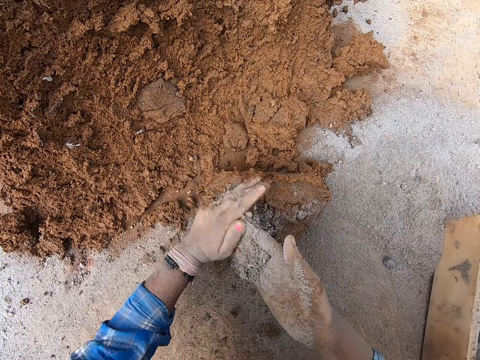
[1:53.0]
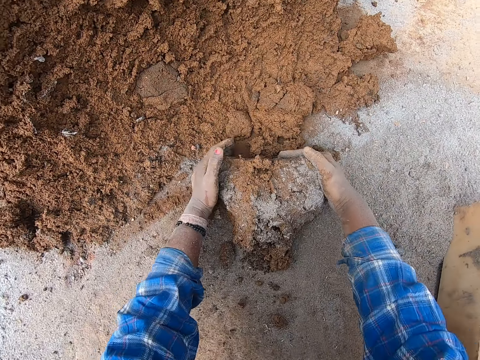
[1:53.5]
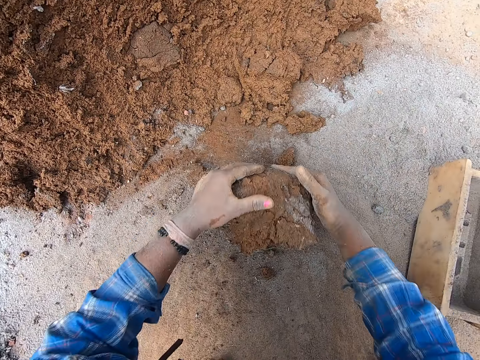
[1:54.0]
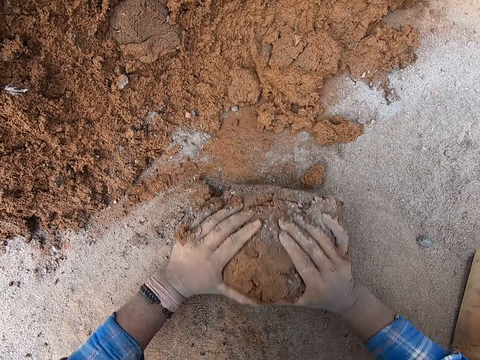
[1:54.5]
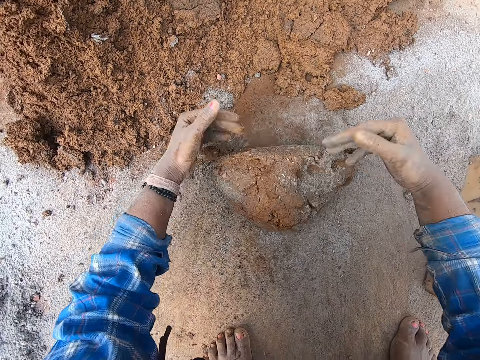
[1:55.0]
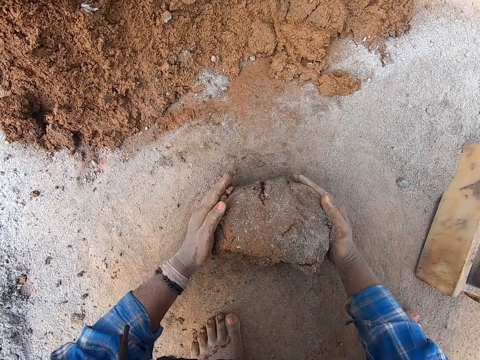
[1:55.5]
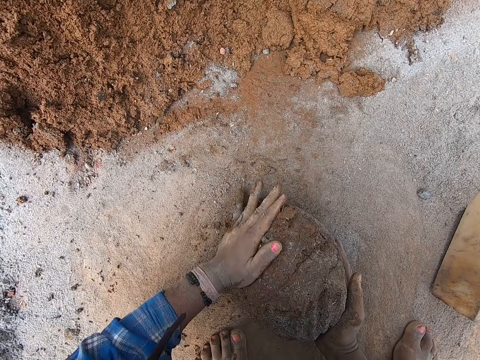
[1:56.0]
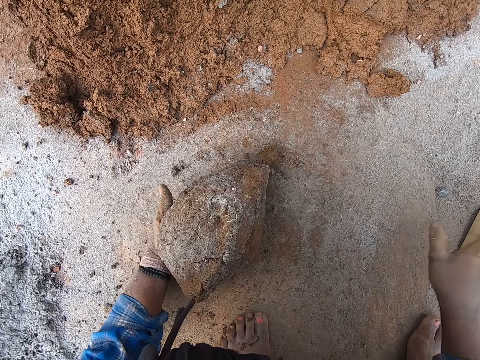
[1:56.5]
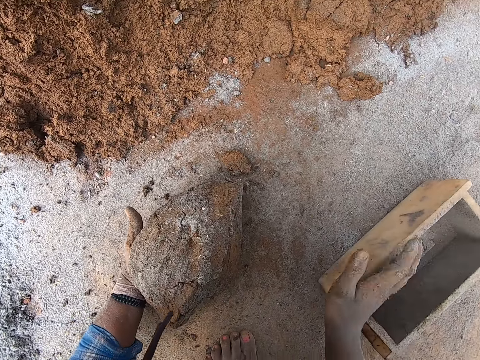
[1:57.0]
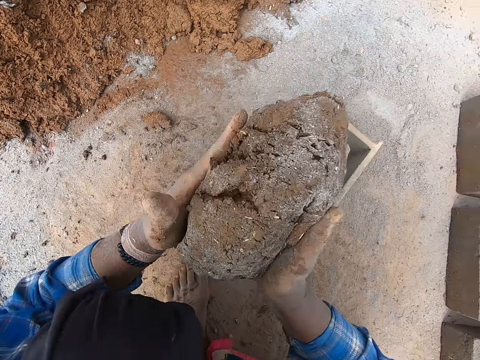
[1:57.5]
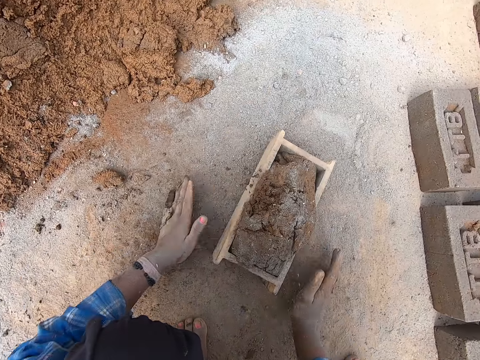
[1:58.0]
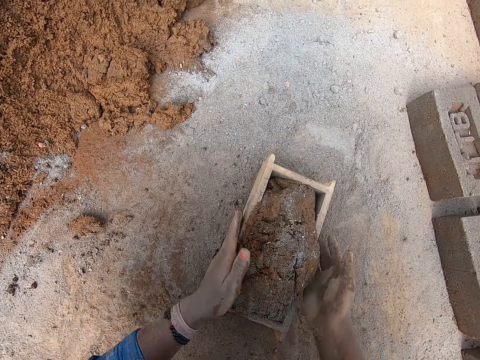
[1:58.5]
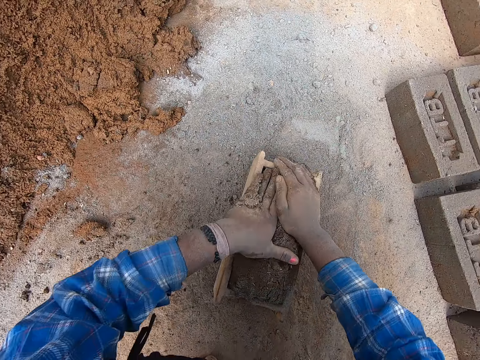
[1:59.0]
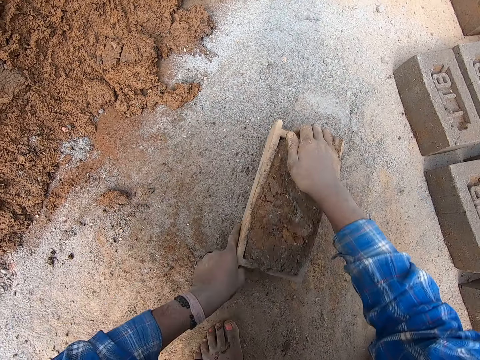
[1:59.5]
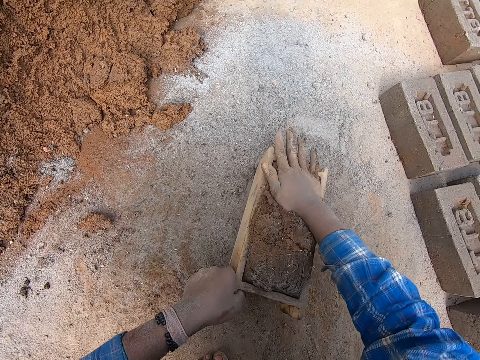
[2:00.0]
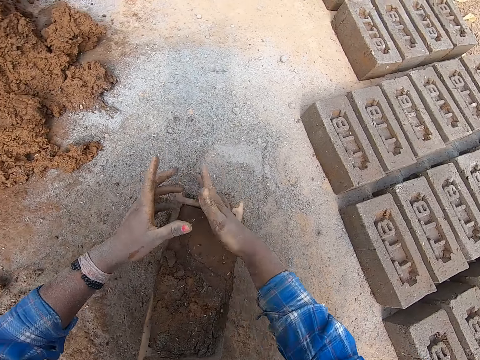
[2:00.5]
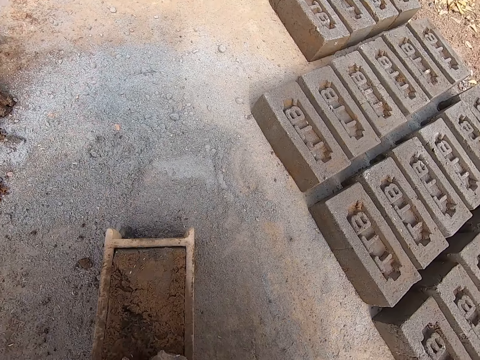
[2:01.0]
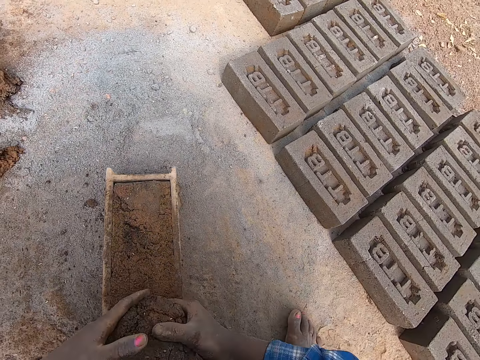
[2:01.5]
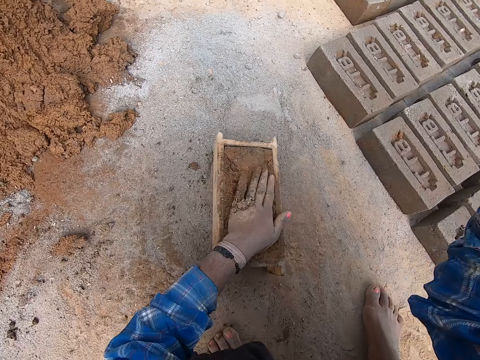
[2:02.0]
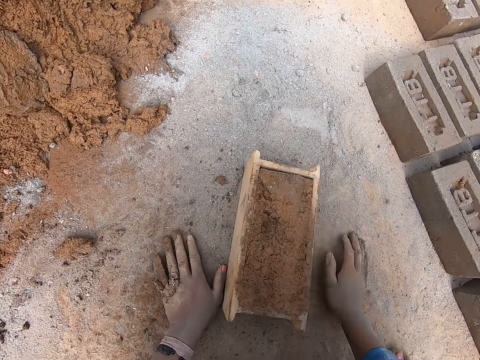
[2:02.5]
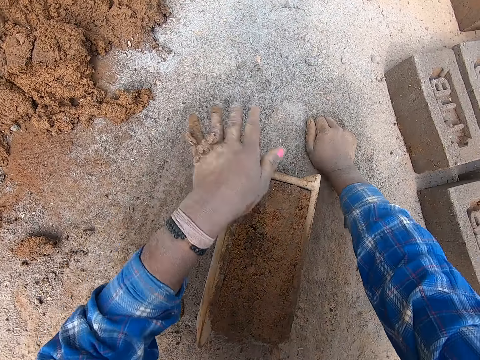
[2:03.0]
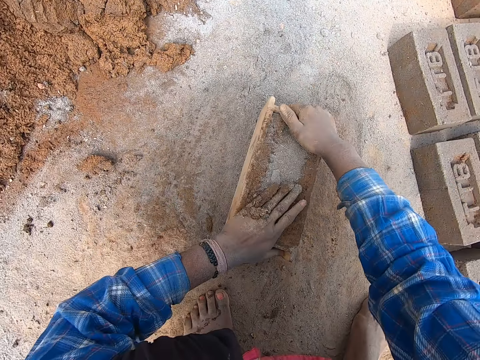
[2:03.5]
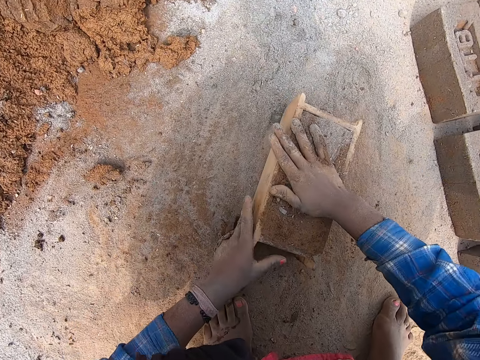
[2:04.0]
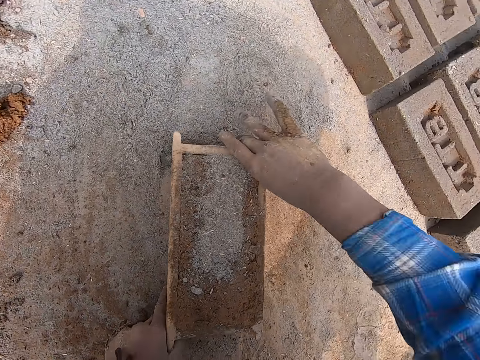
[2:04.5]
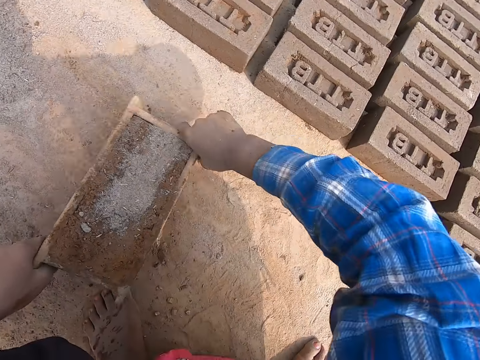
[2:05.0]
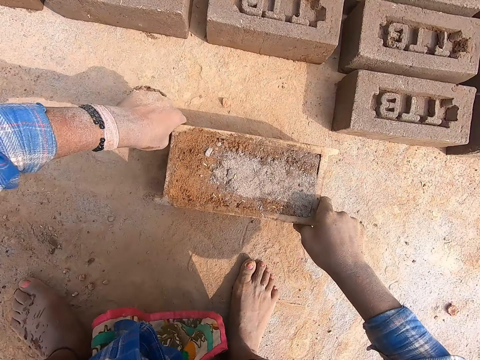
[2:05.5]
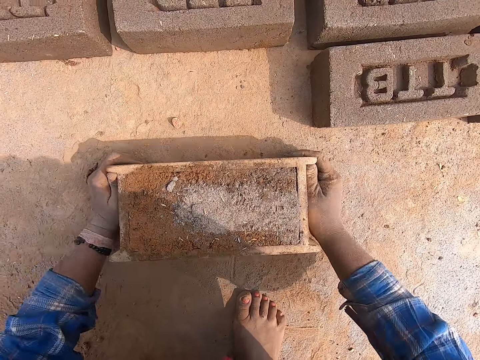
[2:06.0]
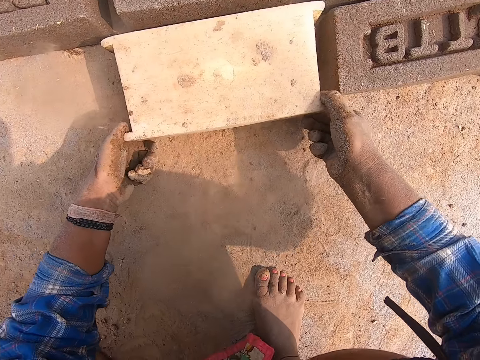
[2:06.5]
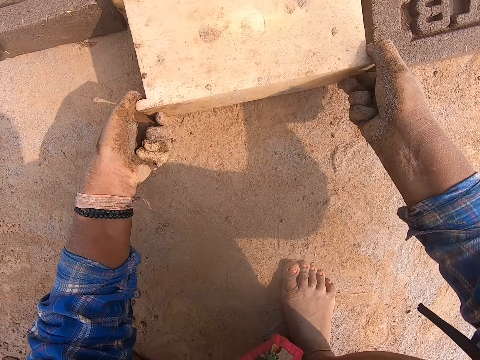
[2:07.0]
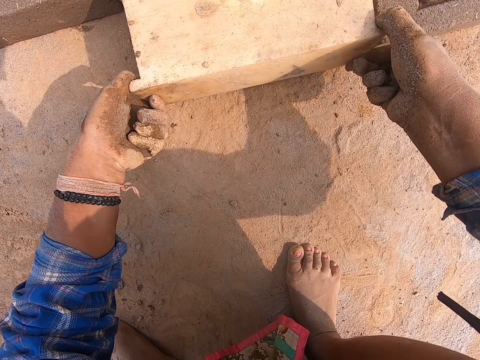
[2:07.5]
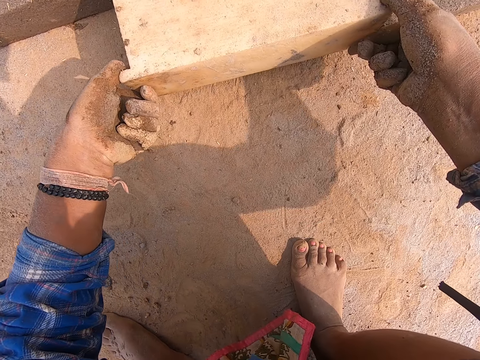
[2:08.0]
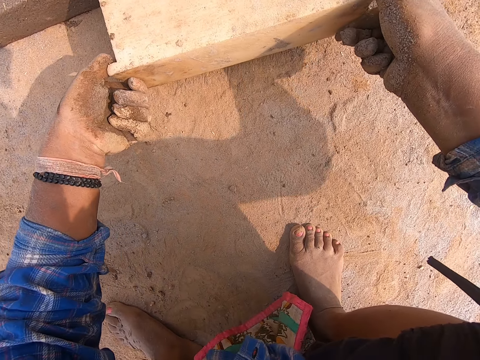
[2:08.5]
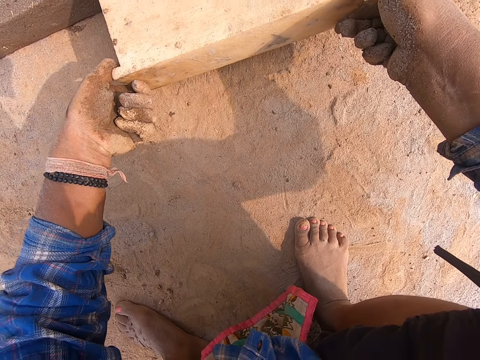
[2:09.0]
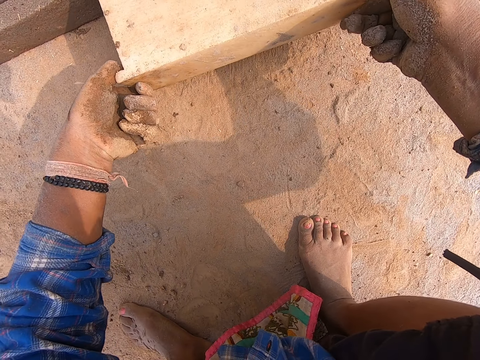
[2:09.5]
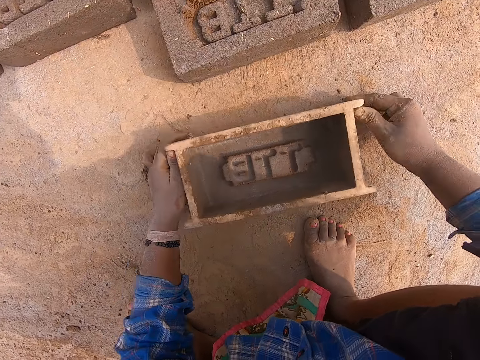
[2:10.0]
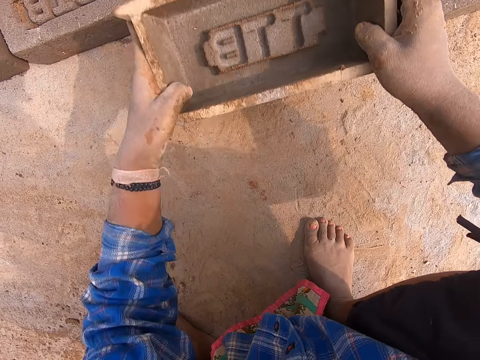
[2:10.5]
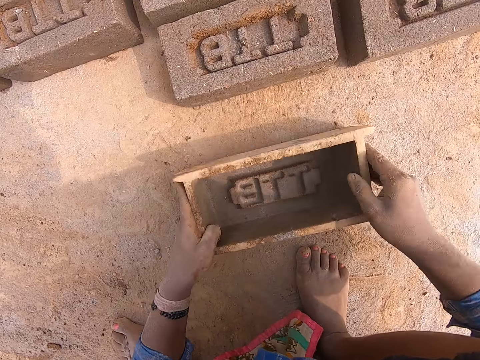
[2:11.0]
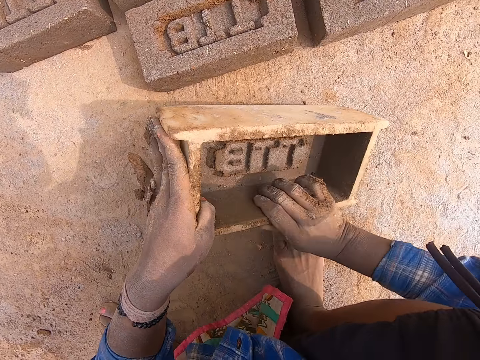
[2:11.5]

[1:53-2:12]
The camera wearer touches the sand on the ground with his right hand. He rubs the sand in his right hand in his left hand. He molds the clay soil on the ground with his hands. He holds the molded clay with his left hand. He adjusts the brick mold box on the ground with his right hand. He carries the molded clay with his hands. He drops the molded clay in his hands into the brick mold box. He spreads the sand on the ground with his hands. He adjusts the molded clay in the brick mold box with his hands. He removes the excess molded clay in the brick mold box with his hands. He places his left hand on the brick mold box on the ground. He throws the excess molded clay in his right hand on the heap of clay soil. He touches the ground with his hands. He packs the sand from the ground with his right hand. He places his left hand on the brick mold box on the ground. He pours the sand in his right hand into the brick mold box on the ground. He adjusts the molded clay in the brick mold box with his hands. He carries the brick mold box from the ground with his hands. He drops the brick mold box in his hands on the ground. He flips the brick mold box on the ground with his hands. He removes the brick mold box from the molded clay with his hands. He drops the brick mold box in his hands on the ground. He picks up the brick mold box from the ground with his hands. He touches the molded clay on the ground with the brick mold box in his hands. He drops the brick mold box in his hands on the ground.

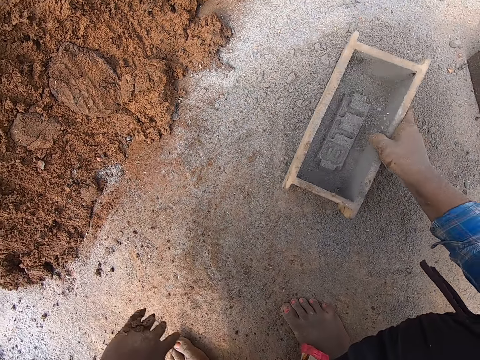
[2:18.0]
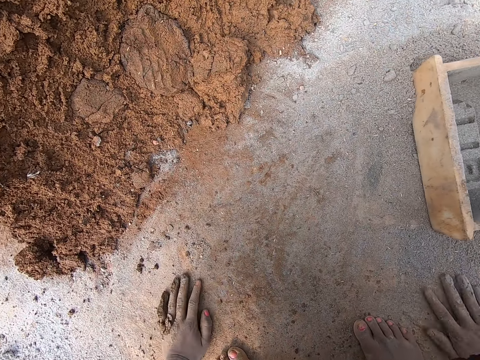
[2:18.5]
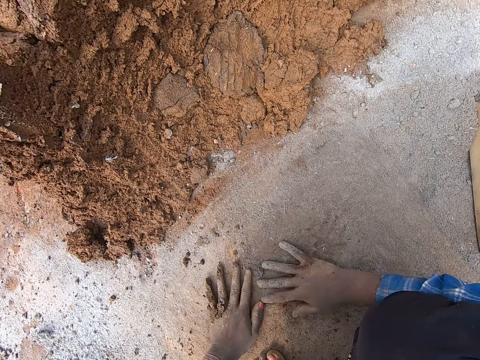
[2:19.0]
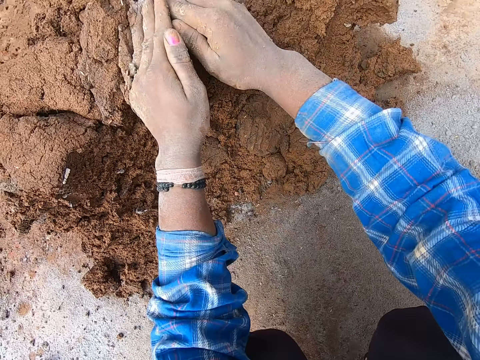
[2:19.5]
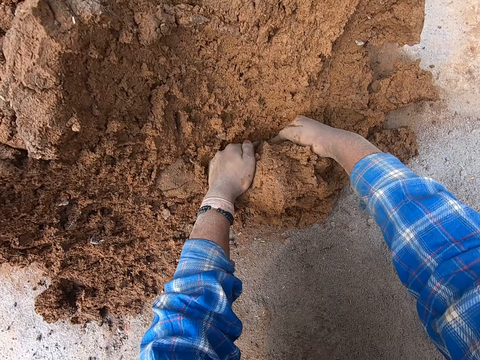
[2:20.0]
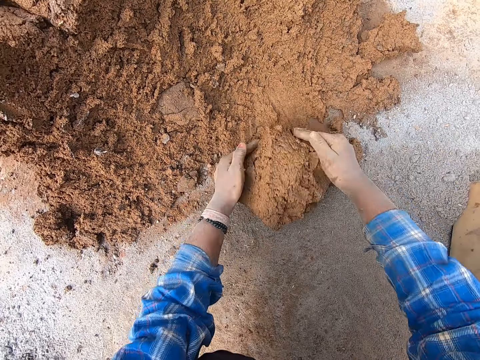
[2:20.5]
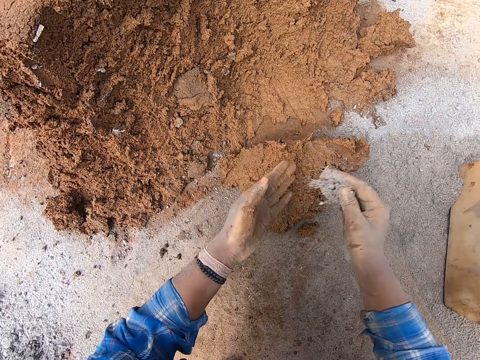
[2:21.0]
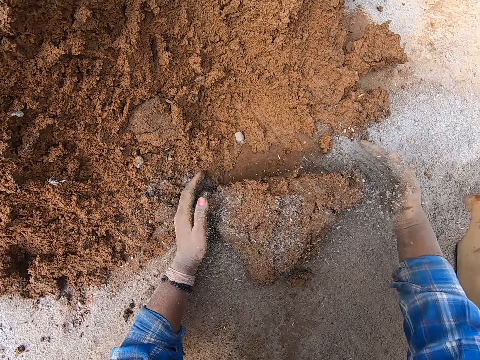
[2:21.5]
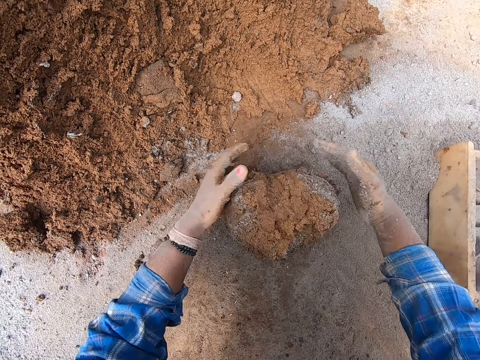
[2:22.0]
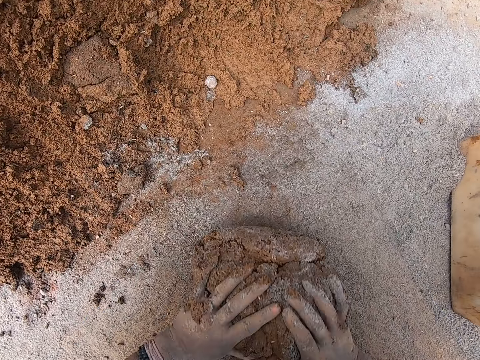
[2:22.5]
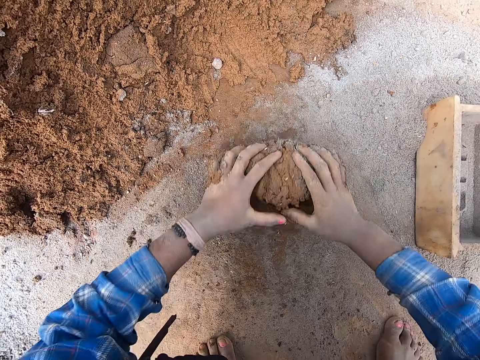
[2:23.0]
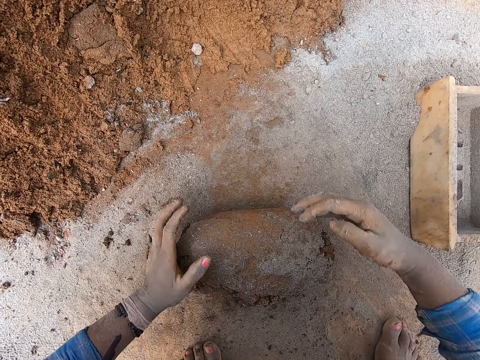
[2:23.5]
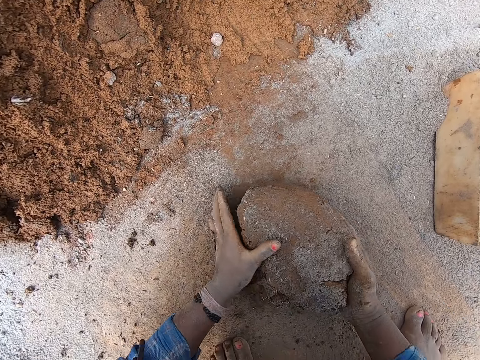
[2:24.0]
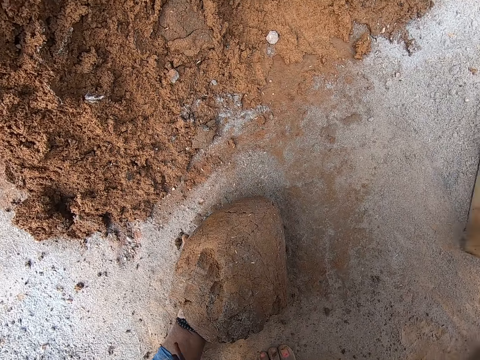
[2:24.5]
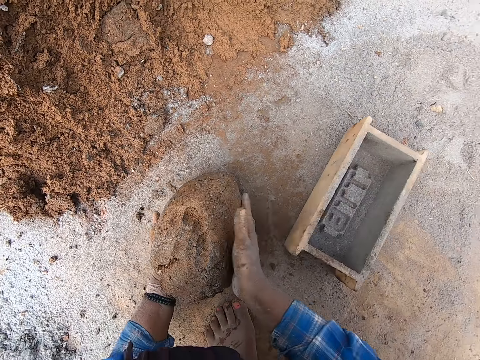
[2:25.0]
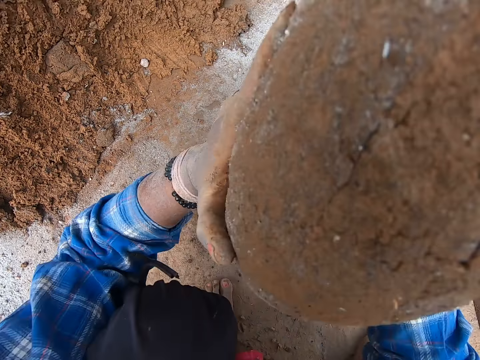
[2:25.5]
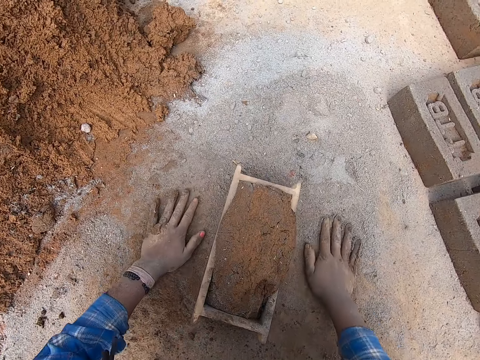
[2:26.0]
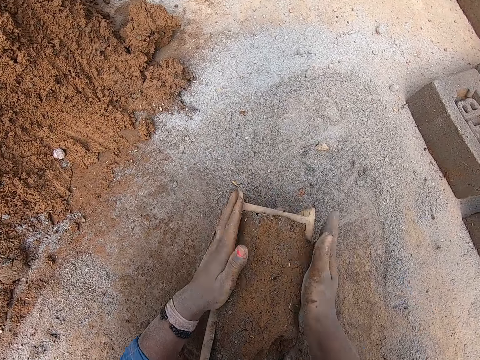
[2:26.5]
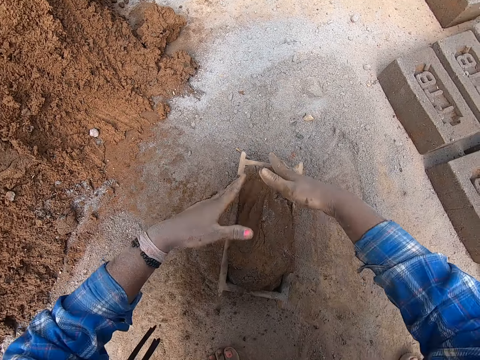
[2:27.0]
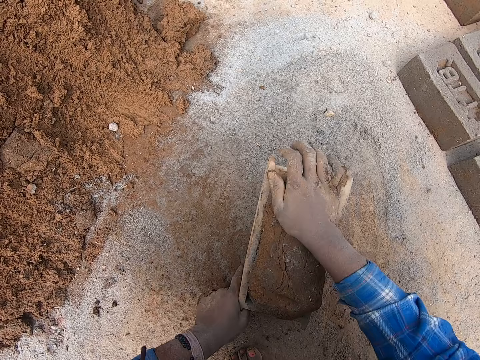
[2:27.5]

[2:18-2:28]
The camera wearer flips the brick mold box on the ground with his hands. He holds the brick mold box on the ground with his right hand. He spreads the sand on the ground with his hands. He cuts a portion of clay soil from the heap of clay soil with his hands. He touches the sand on the ground with his right hand. He rubs the sand in his right hand in his left hand. He molds the clay soil on the ground with his hands. He holds the molded clay with his left hand. He adjusts the brick mold box on the ground with his right hand. He carries the molded clay soil with his hands. He drops the molded clay in his hands into the brick mold box. He spreads the sand on the ground with his hands. He adjusts the molded clay in the brick mold box with his hands.
